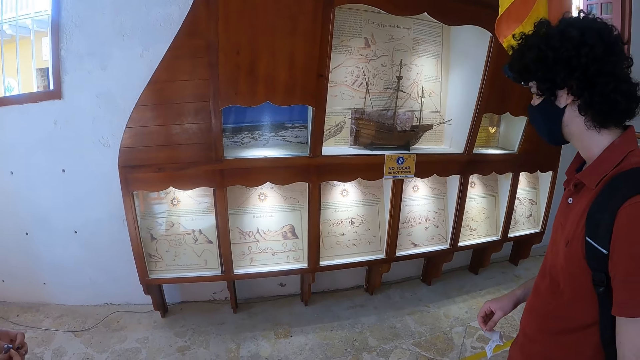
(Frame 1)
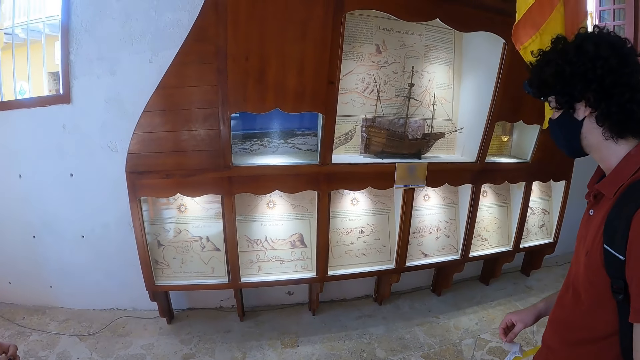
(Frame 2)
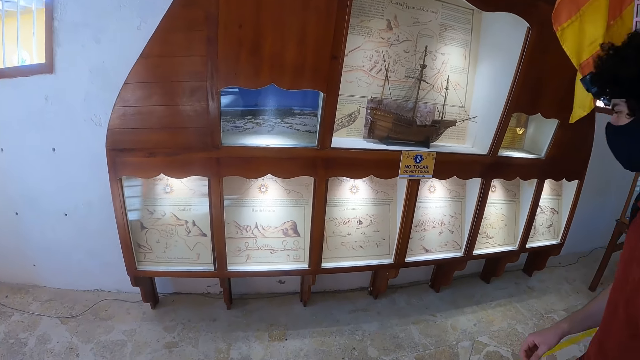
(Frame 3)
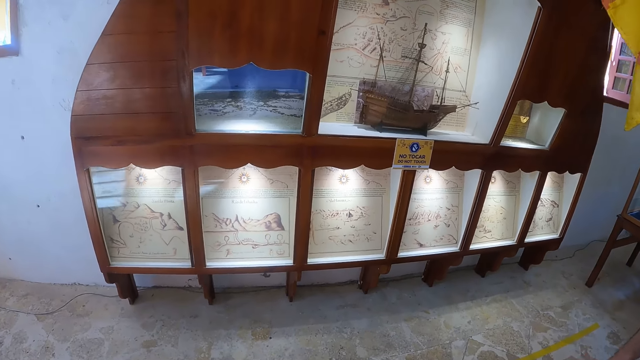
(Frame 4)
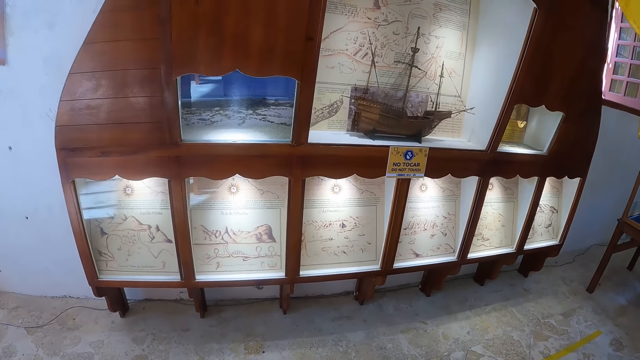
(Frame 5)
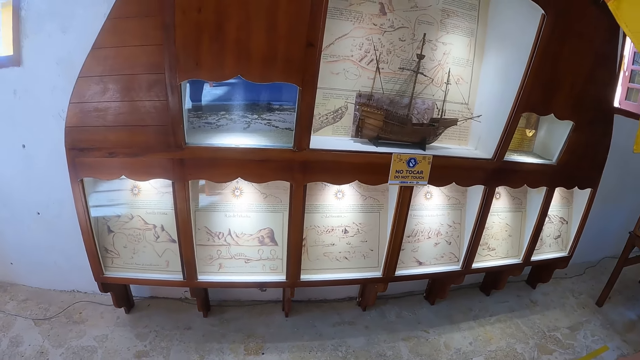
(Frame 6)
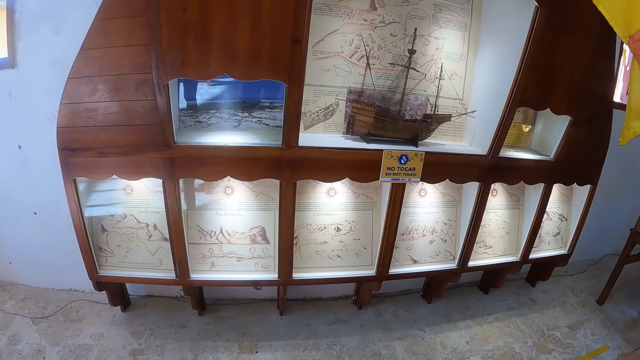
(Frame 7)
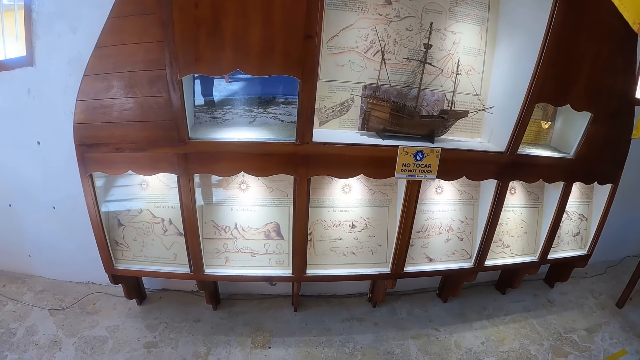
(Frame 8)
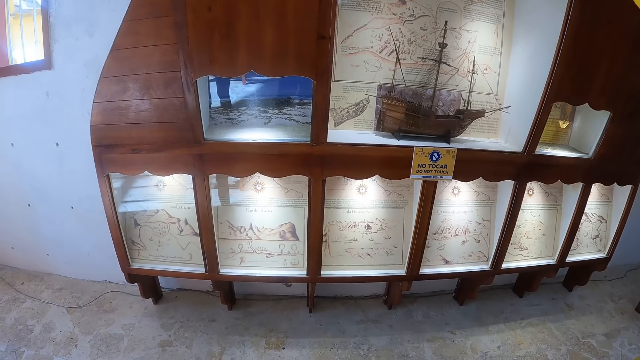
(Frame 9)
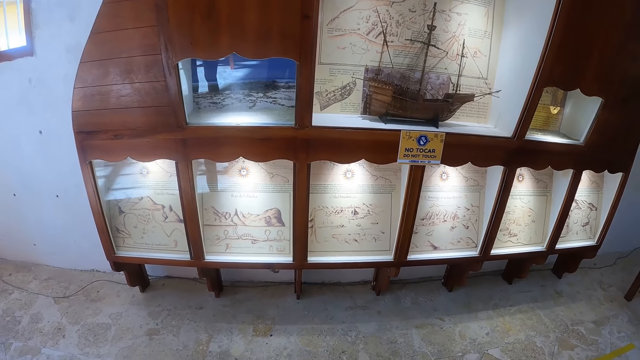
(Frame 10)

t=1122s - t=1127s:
The camera wearer looks at the exhibit on the shelf.

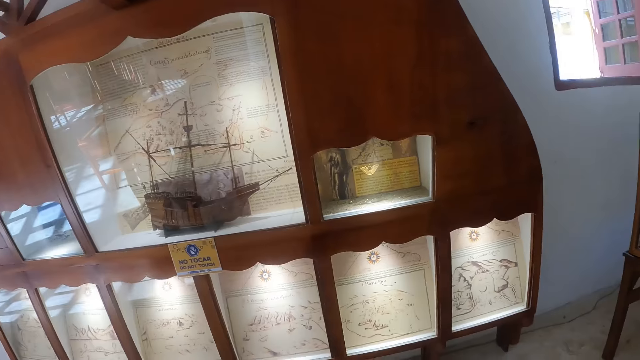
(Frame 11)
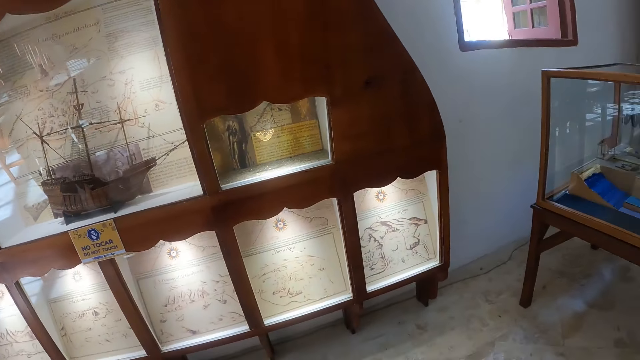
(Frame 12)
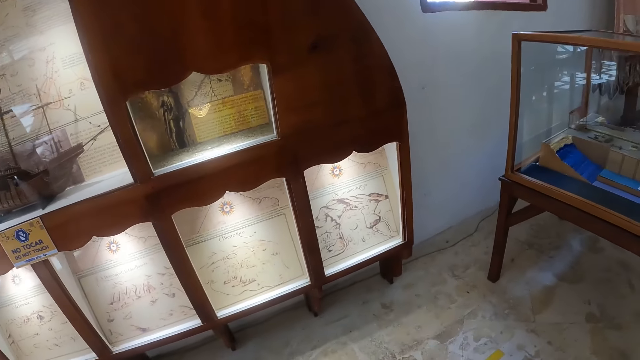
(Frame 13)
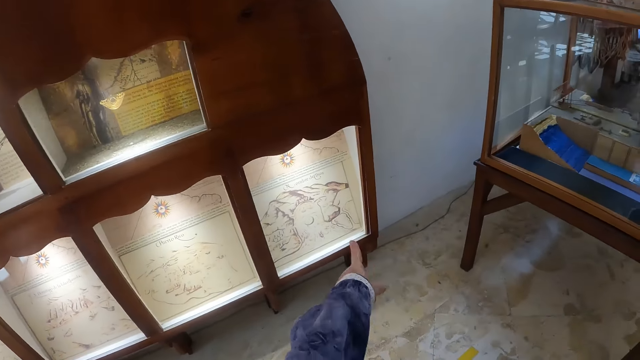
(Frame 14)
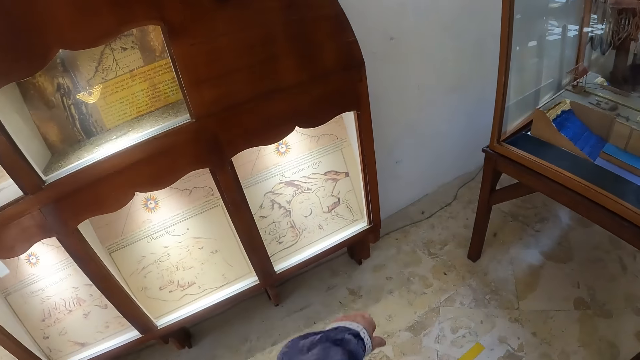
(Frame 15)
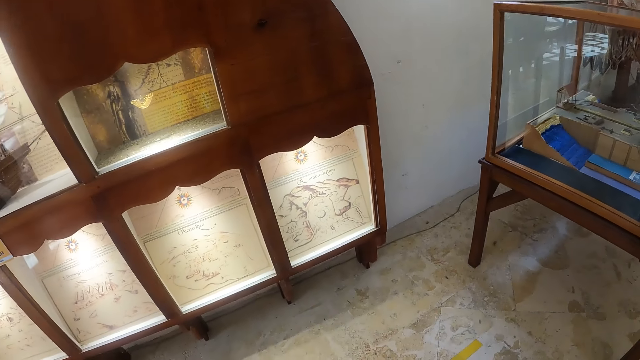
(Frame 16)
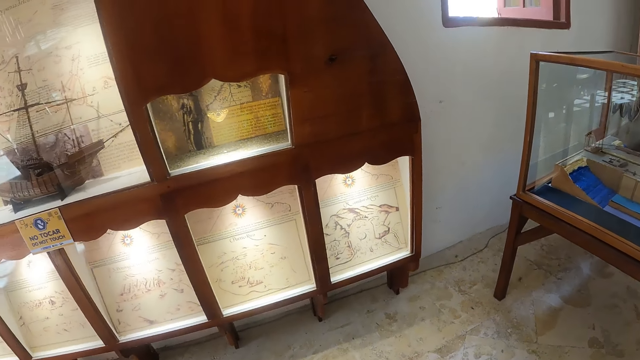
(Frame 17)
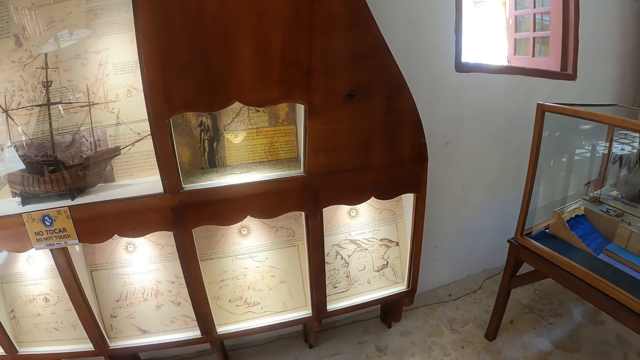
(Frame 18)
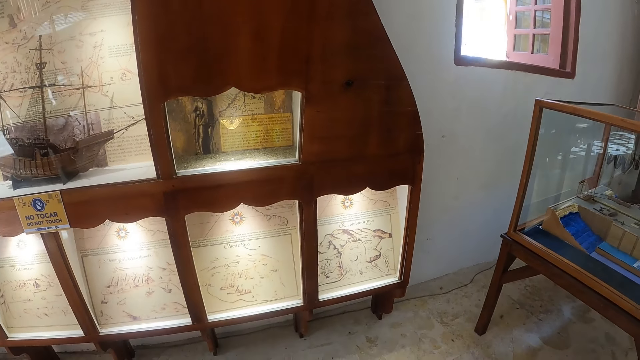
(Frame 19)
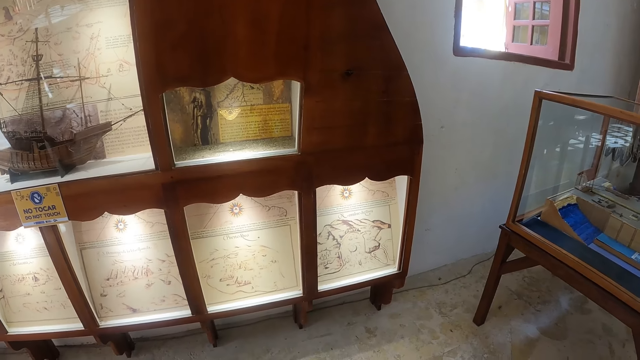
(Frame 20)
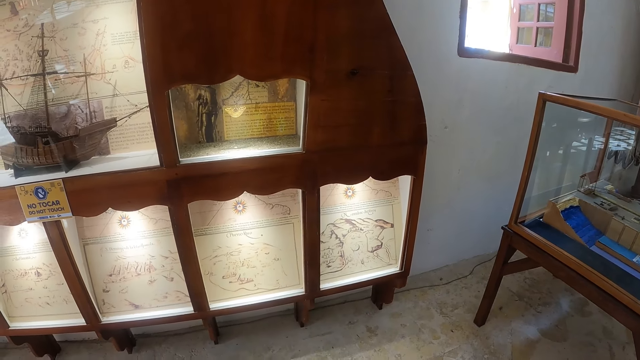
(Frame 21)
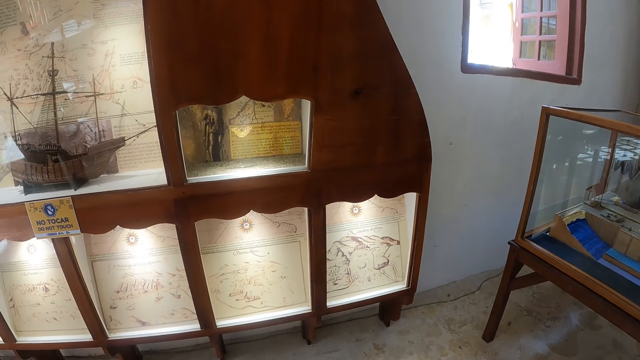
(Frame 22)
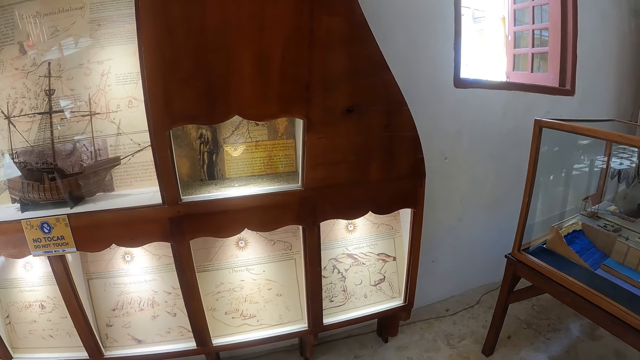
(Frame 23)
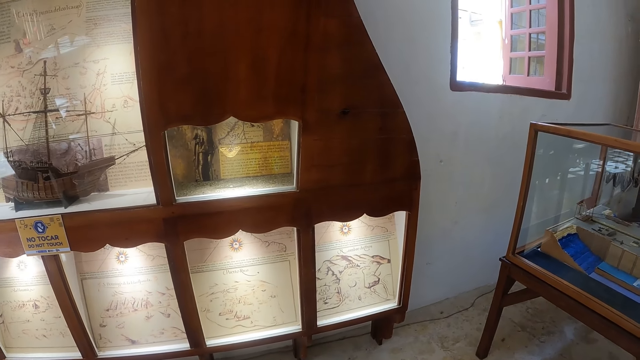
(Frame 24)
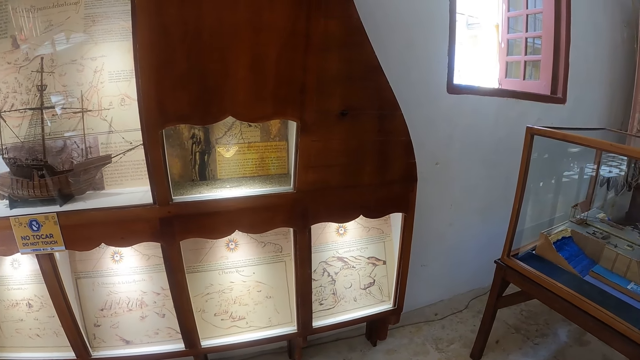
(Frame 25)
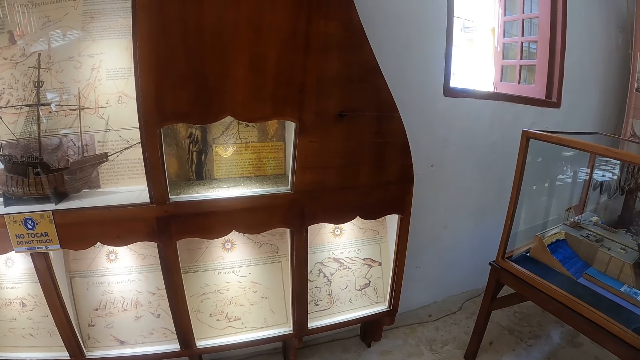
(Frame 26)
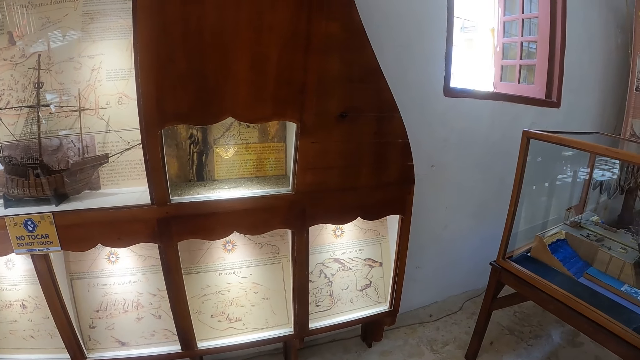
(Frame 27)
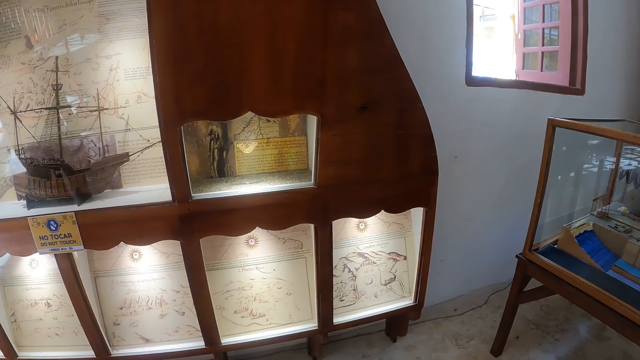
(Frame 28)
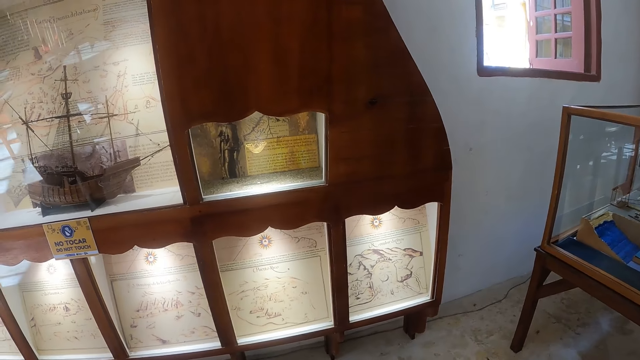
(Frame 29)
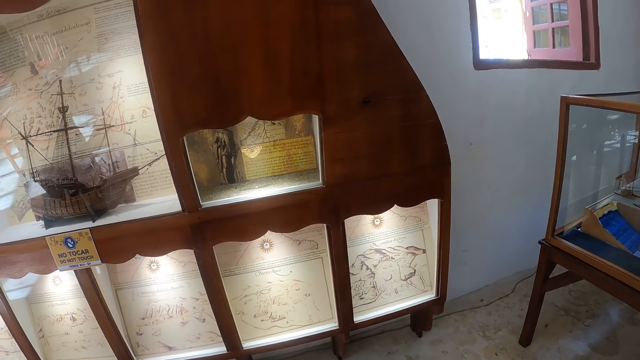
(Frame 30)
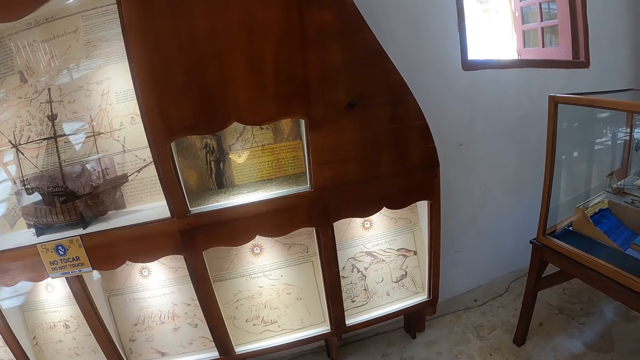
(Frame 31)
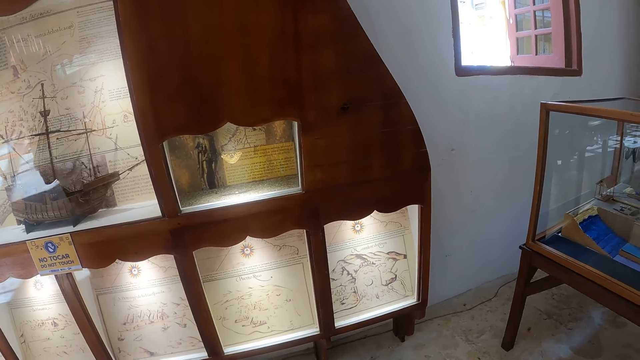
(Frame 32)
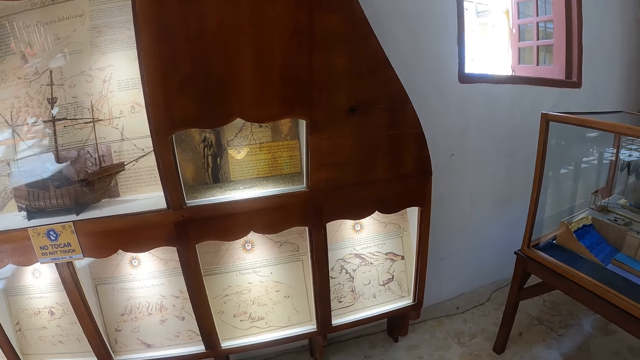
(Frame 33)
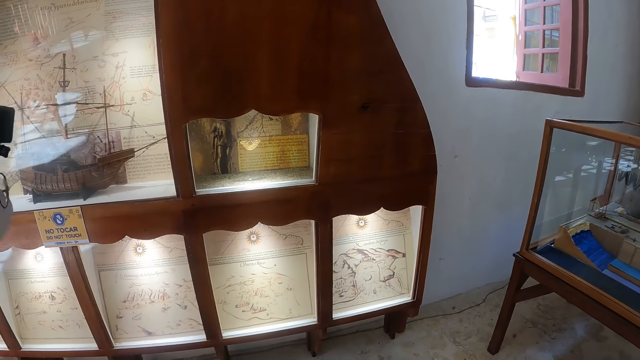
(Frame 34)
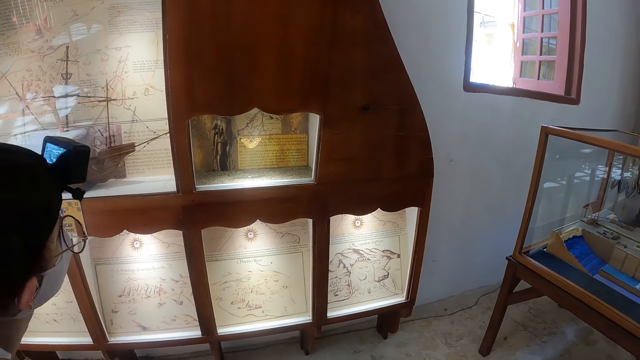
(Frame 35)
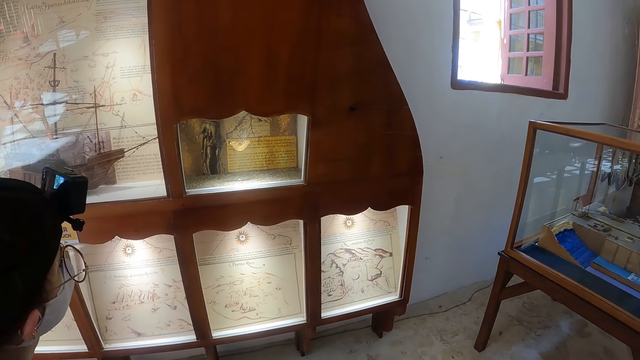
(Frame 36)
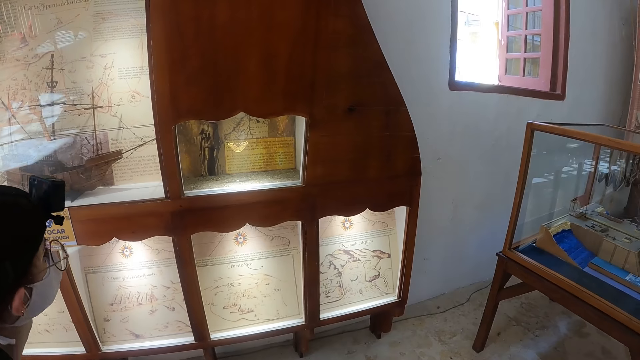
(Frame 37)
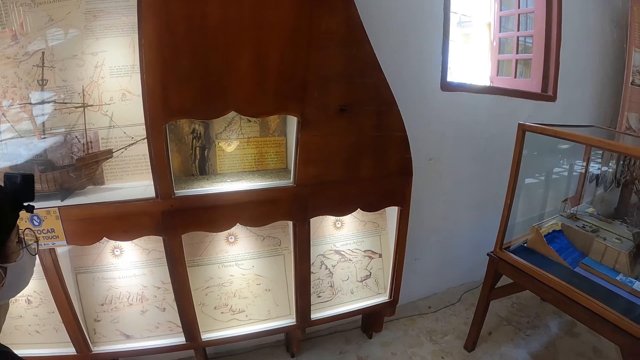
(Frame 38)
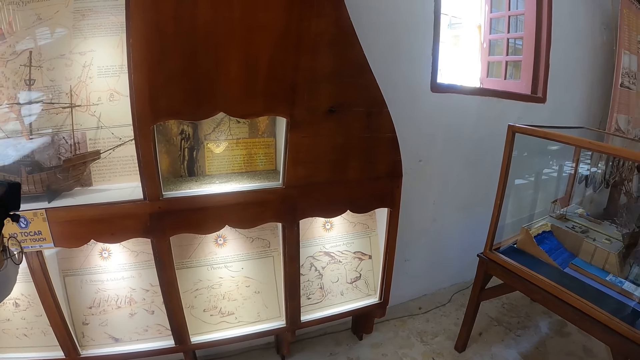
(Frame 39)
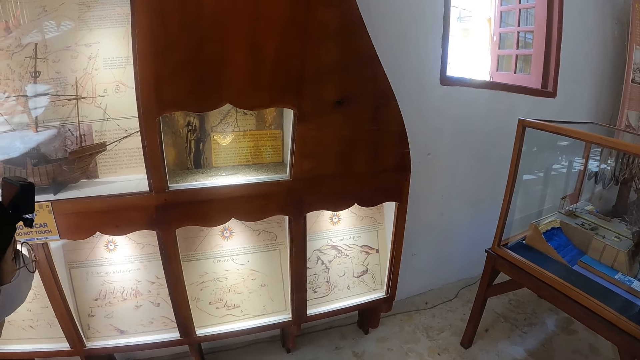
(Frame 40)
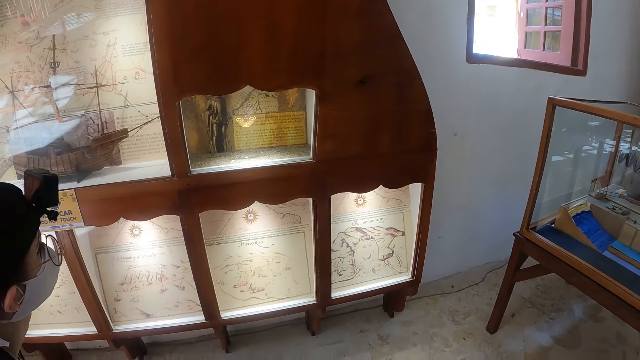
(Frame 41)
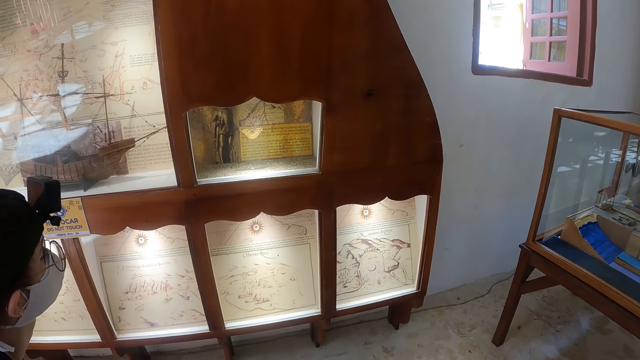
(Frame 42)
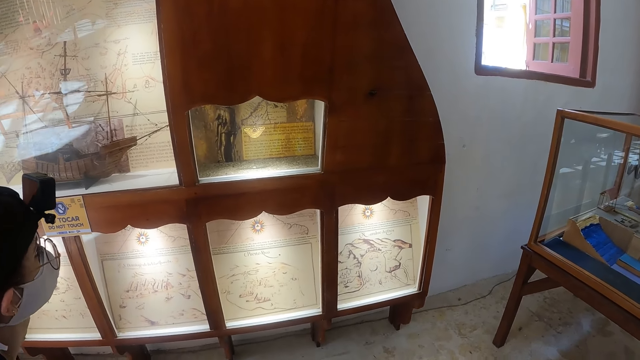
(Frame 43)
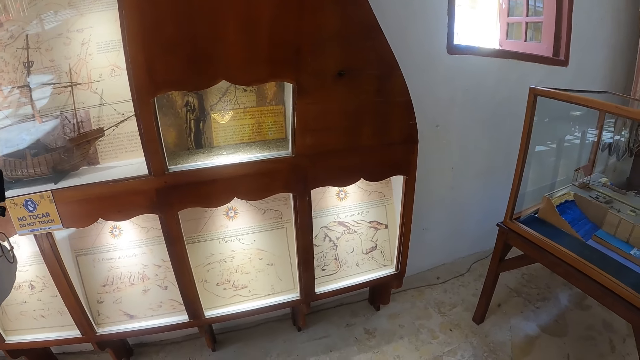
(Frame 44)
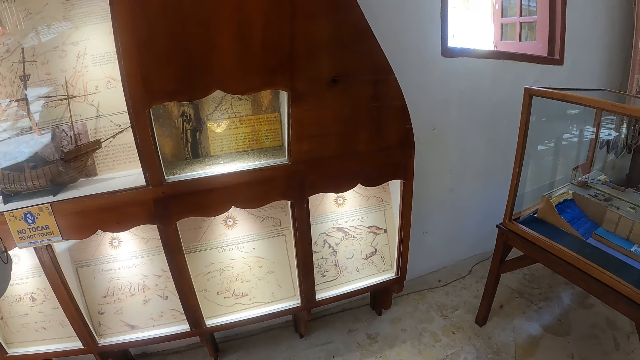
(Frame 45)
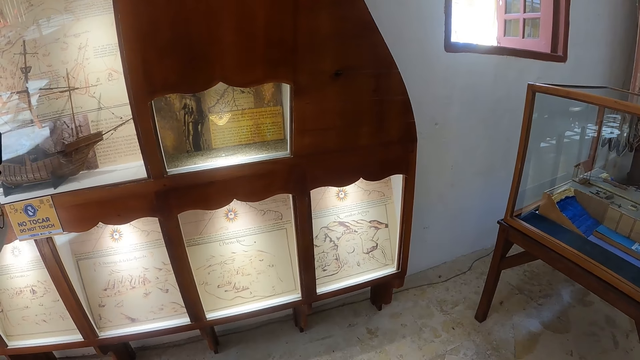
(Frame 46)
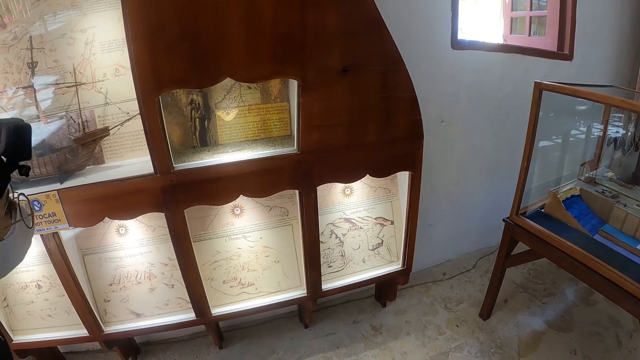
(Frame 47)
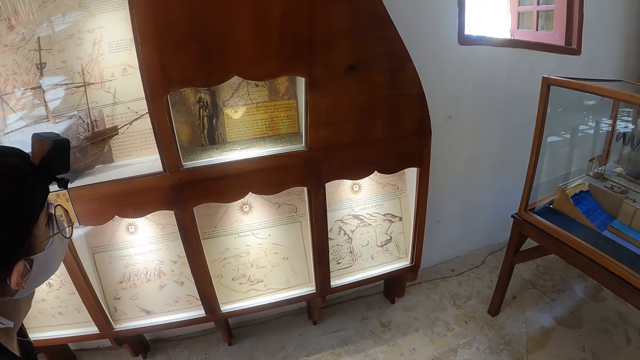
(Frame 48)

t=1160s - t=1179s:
The camera wearer points at the picture with a finger. They look at the picture on the shelf.
